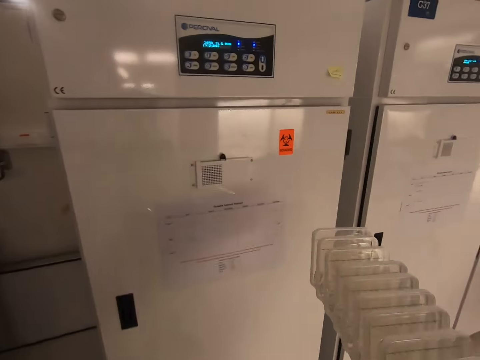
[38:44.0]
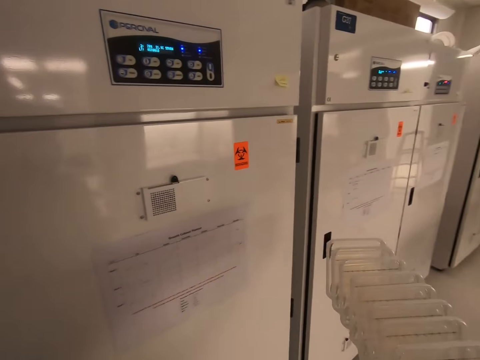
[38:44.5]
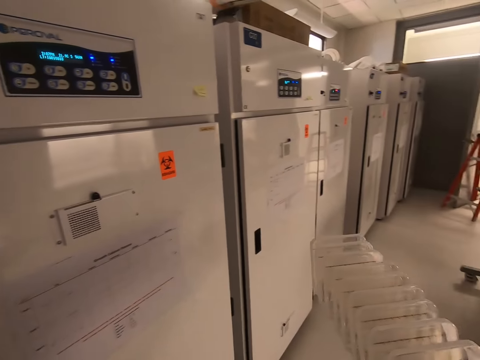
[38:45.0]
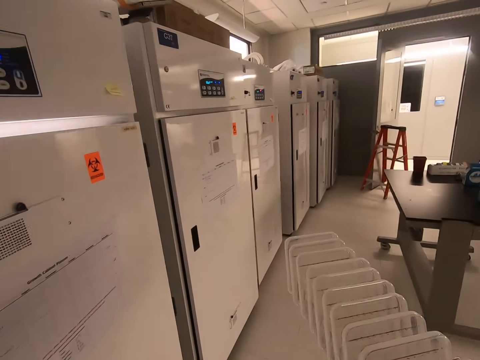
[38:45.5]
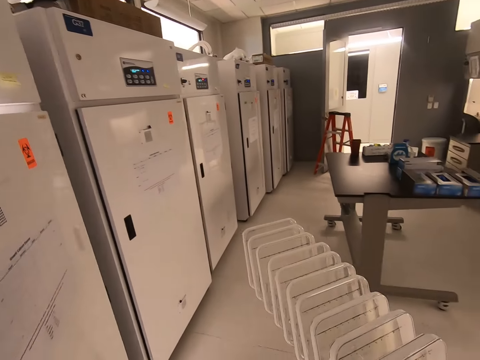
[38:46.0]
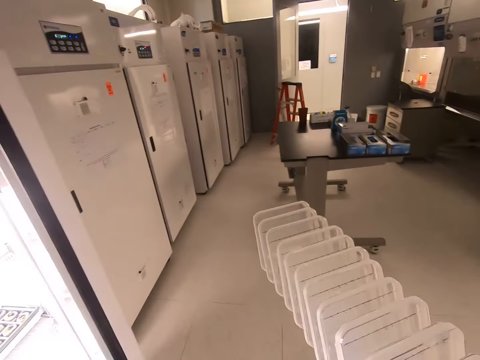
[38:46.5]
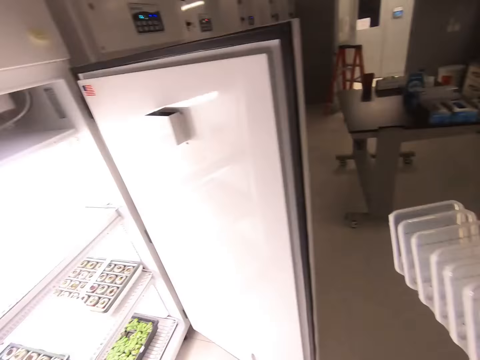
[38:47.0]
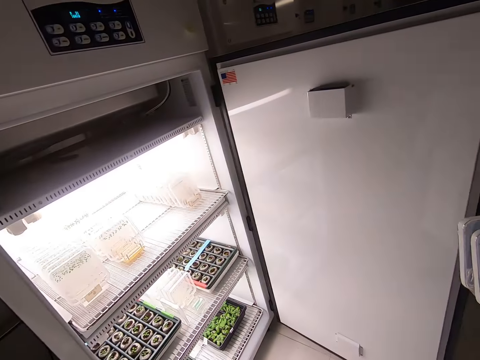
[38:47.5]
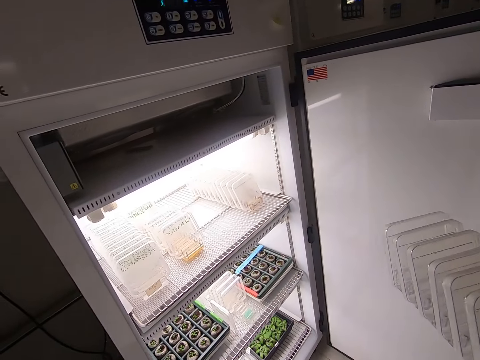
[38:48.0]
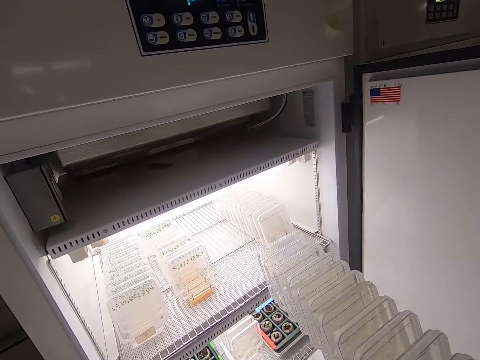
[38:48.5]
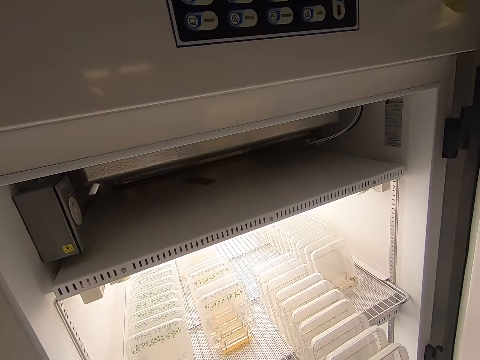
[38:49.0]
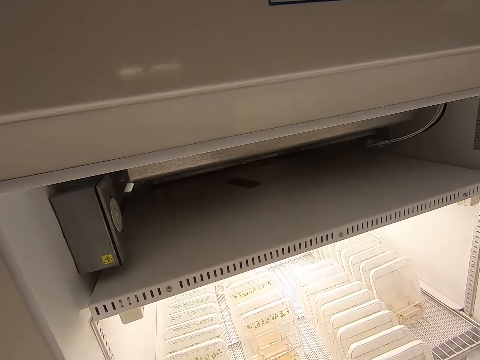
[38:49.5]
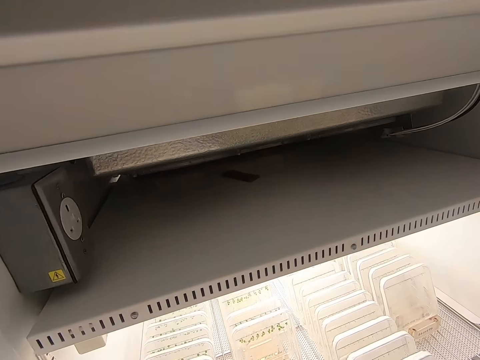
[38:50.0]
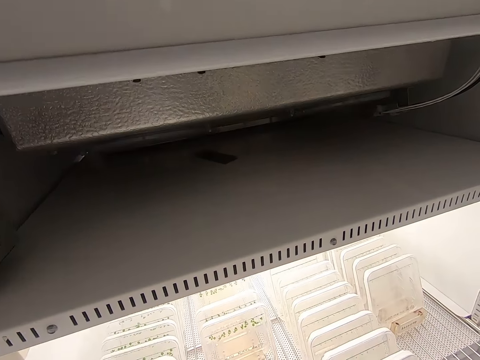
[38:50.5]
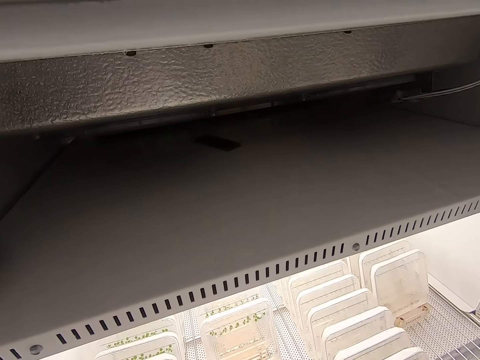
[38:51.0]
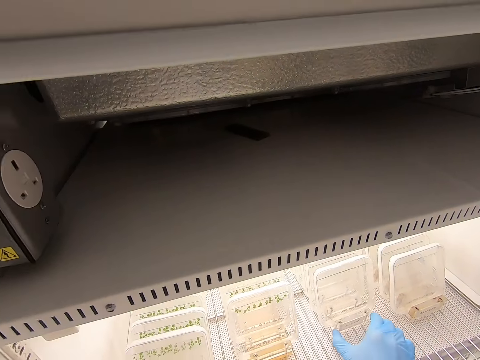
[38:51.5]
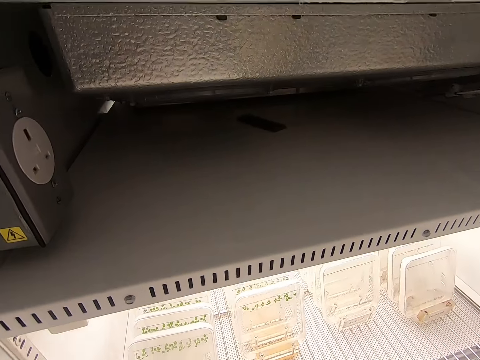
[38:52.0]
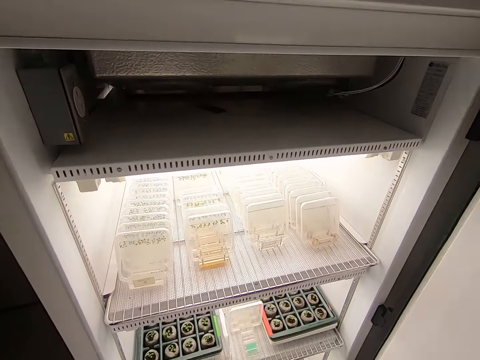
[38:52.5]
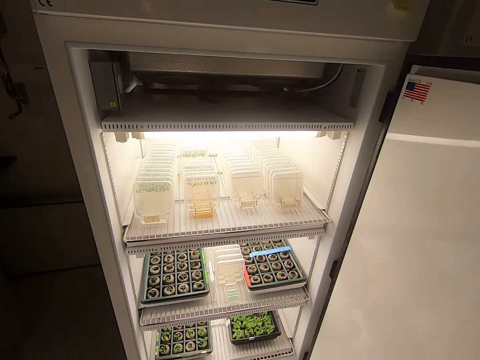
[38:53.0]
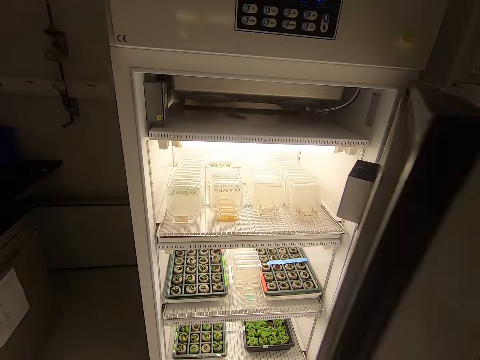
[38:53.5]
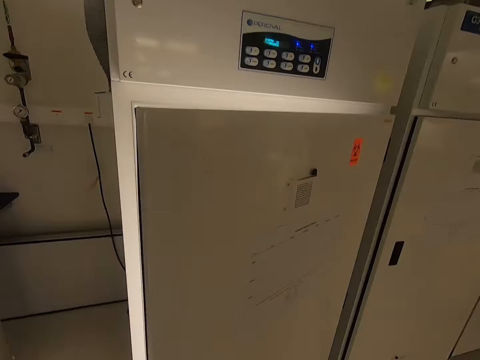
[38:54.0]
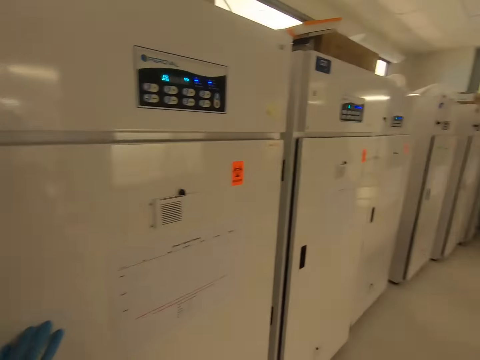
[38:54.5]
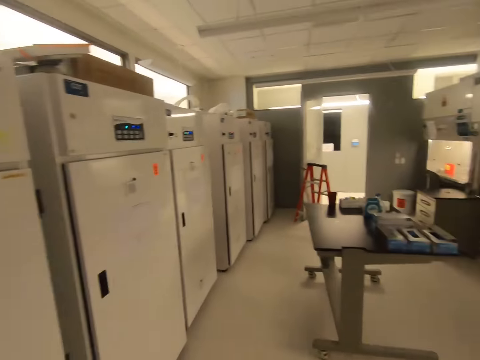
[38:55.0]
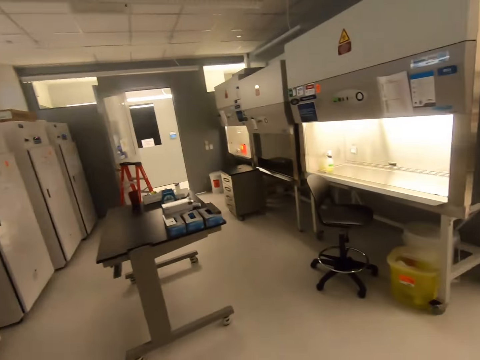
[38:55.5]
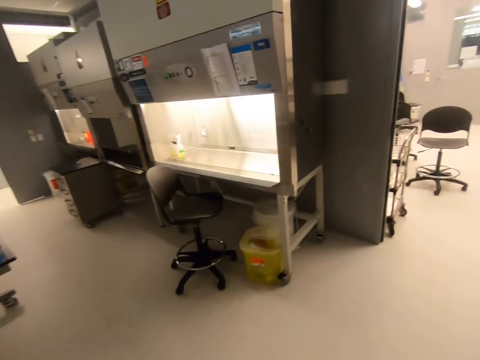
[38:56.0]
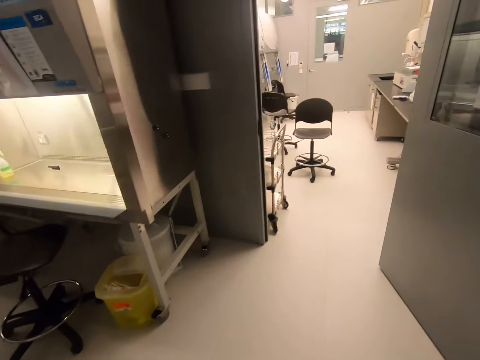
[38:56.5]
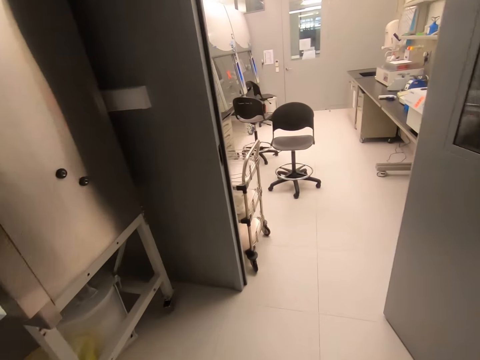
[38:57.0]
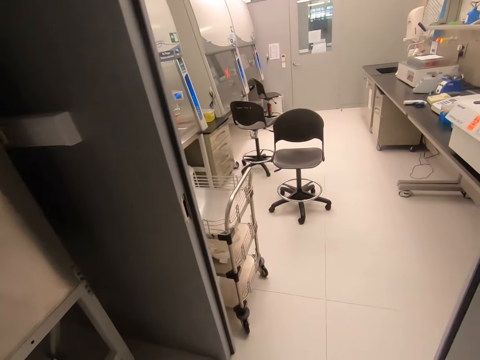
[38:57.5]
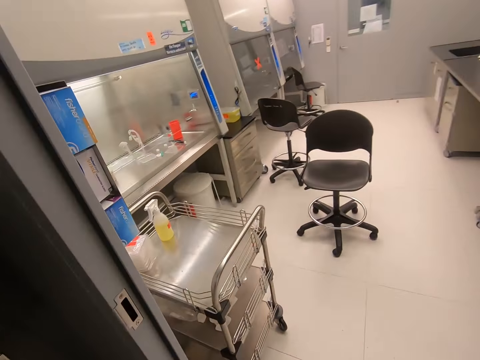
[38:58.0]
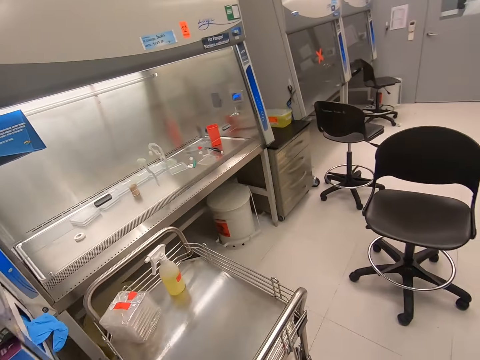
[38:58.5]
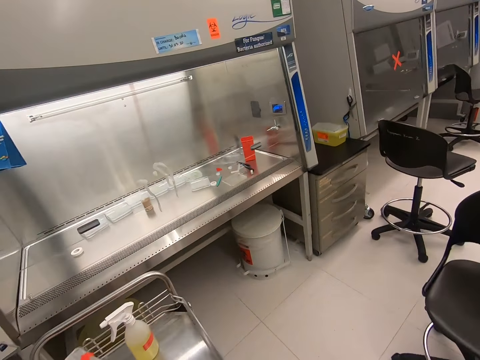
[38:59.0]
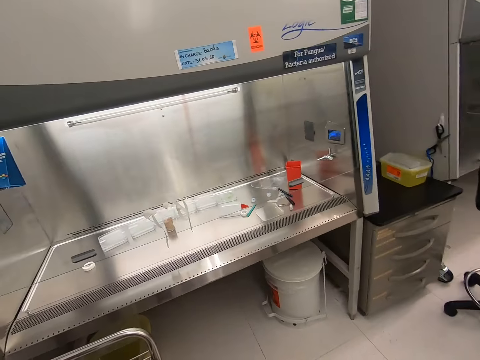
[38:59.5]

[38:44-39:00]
The camera wearer opens the fridge. They put the rack of glass cases or plastics in the fridge. They close the fridge. They walk in the hospital room to the counter.

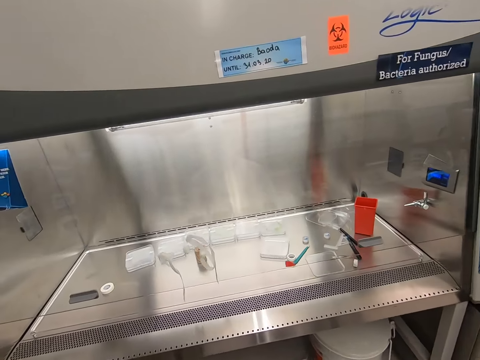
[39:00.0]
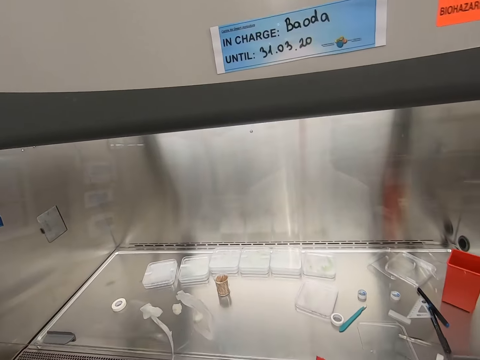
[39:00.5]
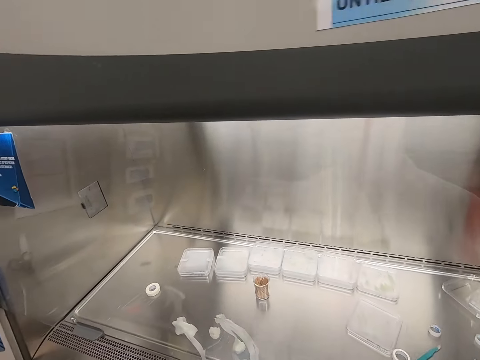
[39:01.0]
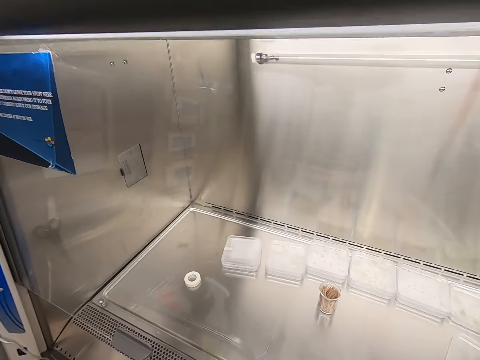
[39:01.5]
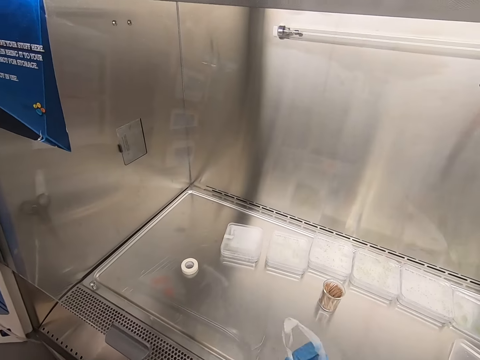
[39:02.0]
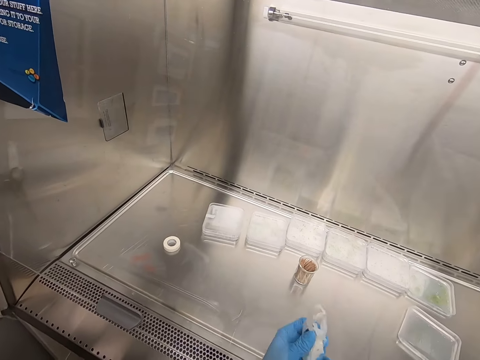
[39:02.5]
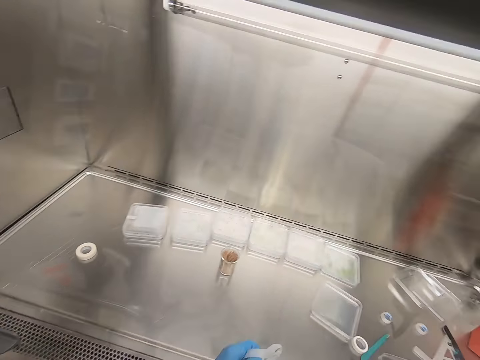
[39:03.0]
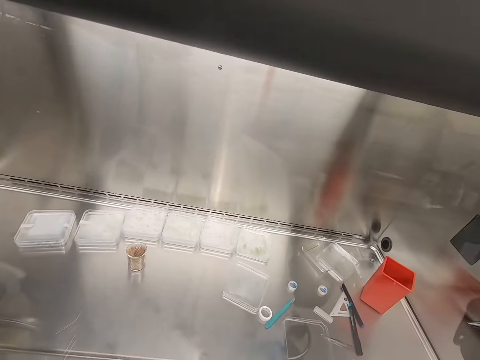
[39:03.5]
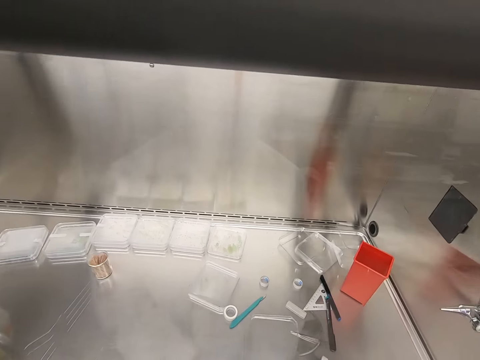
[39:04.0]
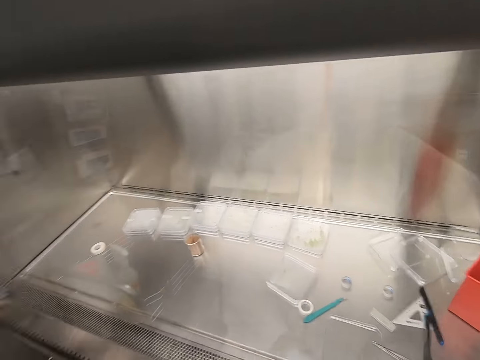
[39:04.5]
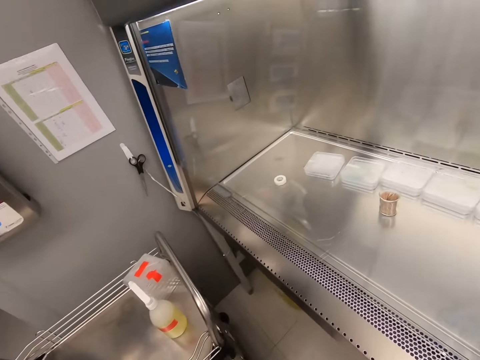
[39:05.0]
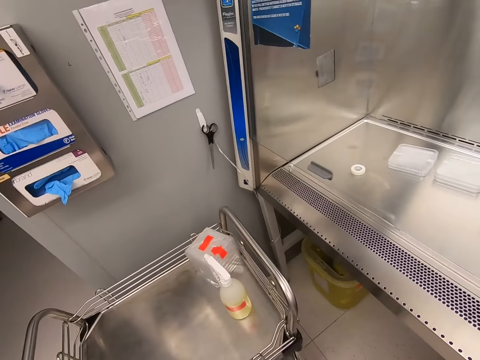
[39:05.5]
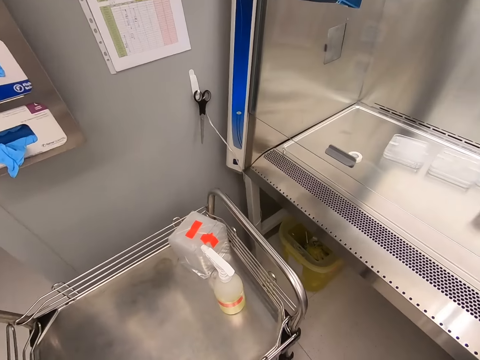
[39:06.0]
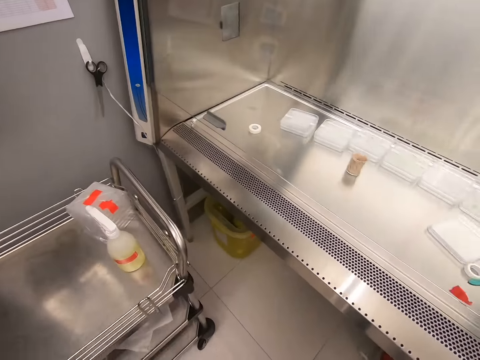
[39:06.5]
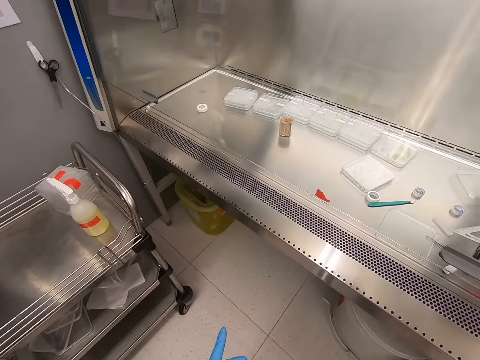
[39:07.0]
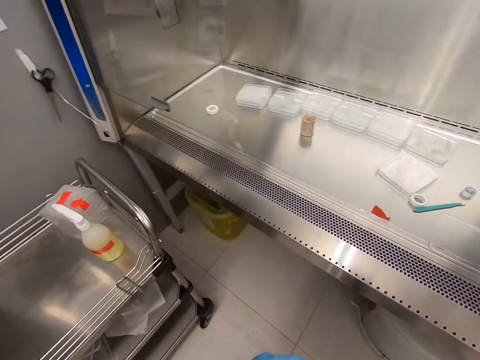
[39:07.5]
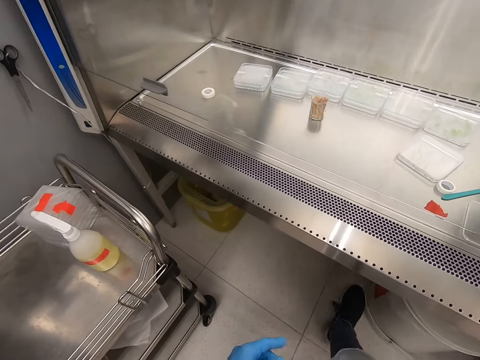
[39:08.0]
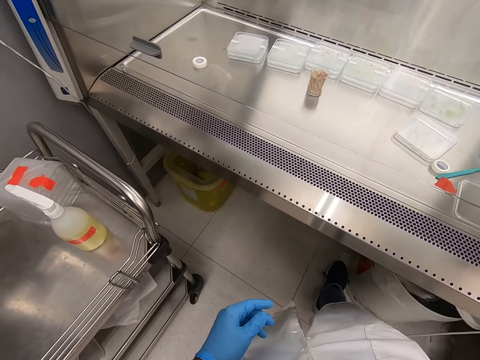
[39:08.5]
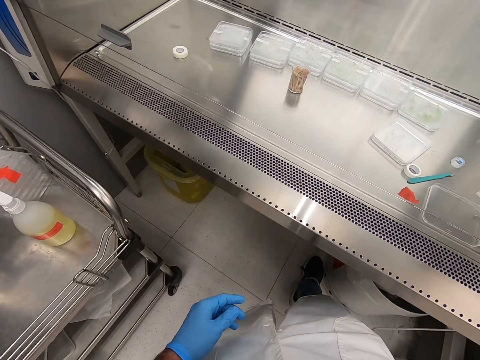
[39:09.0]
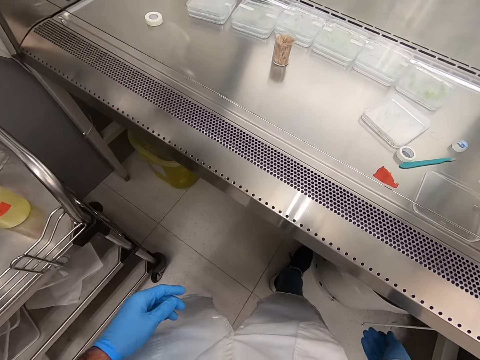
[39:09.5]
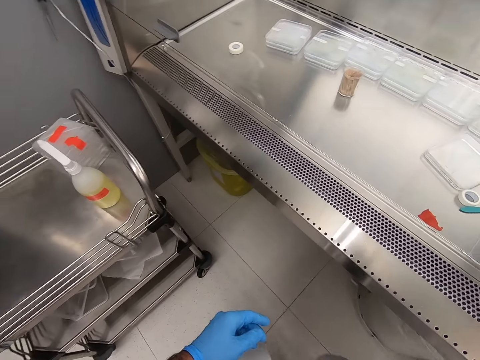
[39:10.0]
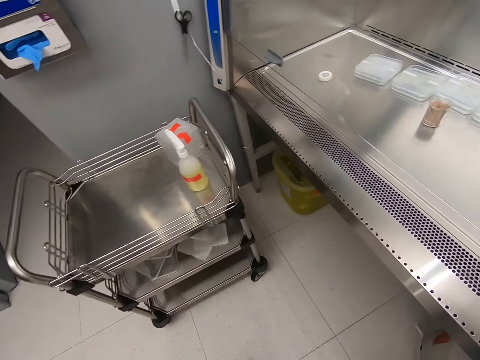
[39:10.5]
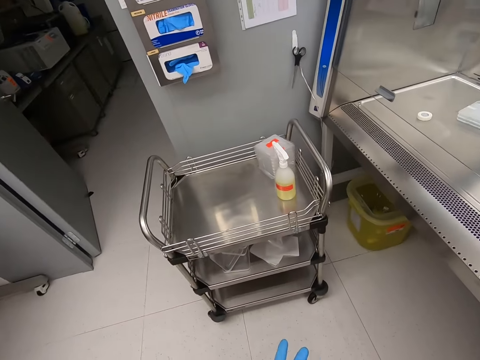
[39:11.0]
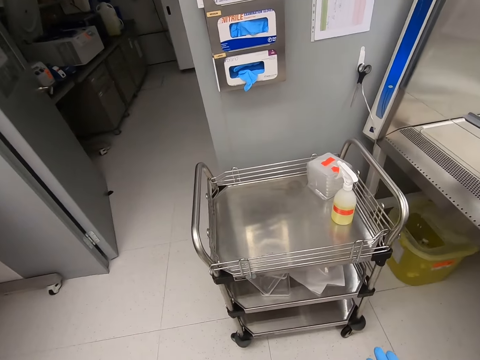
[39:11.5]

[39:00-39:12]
The camera wearer takes a sellotape from the counter. They touch something. They step on the dustbin. They throw the sellotape in the dustbin.
